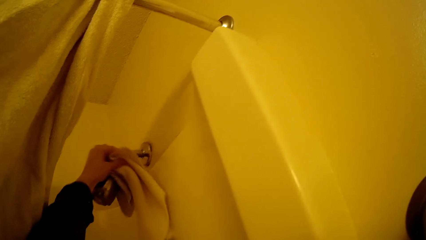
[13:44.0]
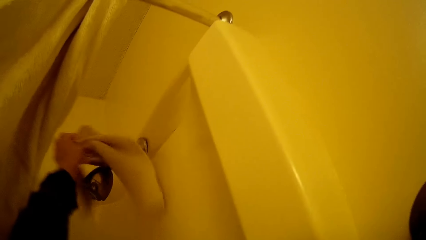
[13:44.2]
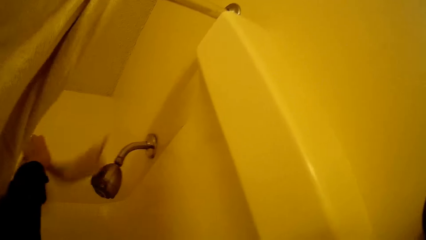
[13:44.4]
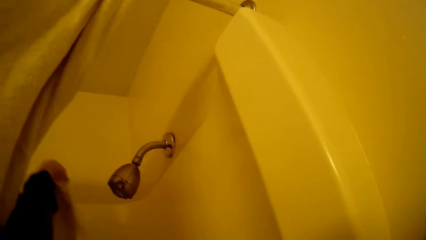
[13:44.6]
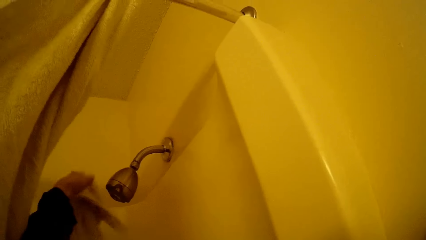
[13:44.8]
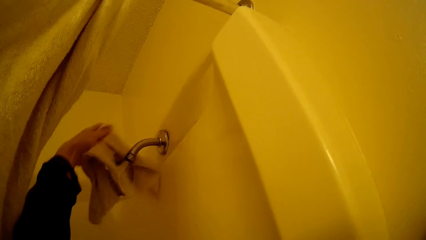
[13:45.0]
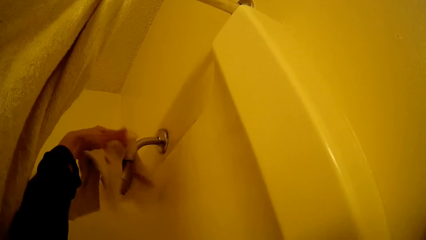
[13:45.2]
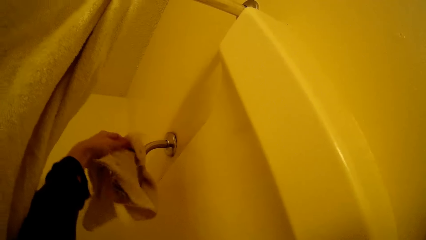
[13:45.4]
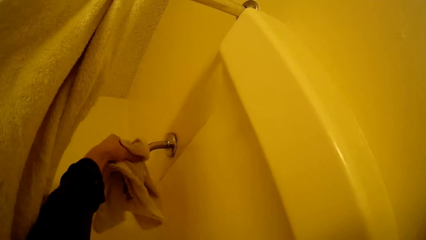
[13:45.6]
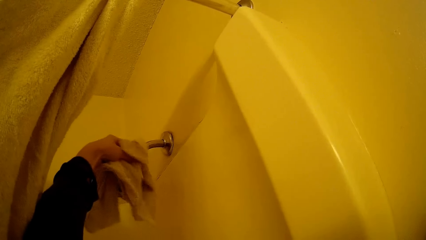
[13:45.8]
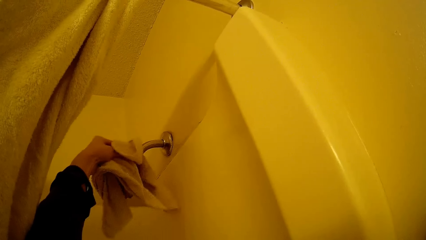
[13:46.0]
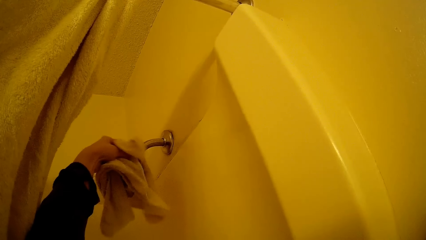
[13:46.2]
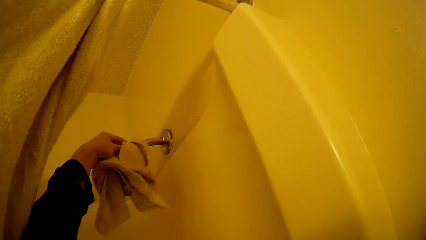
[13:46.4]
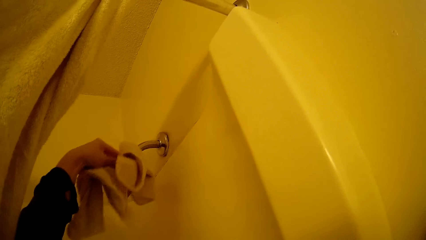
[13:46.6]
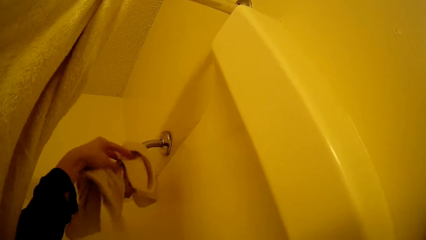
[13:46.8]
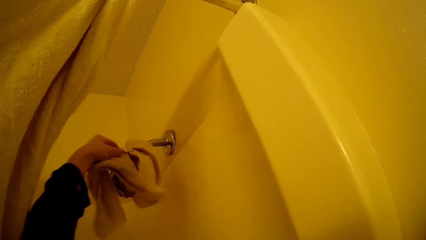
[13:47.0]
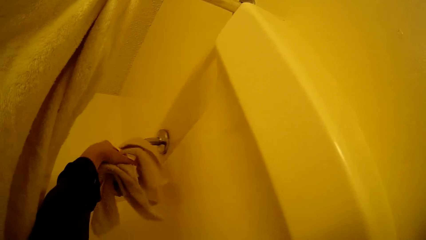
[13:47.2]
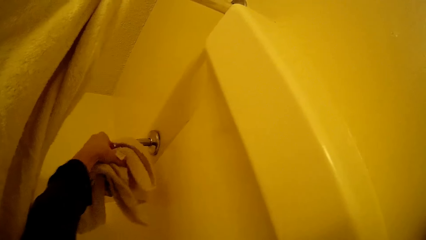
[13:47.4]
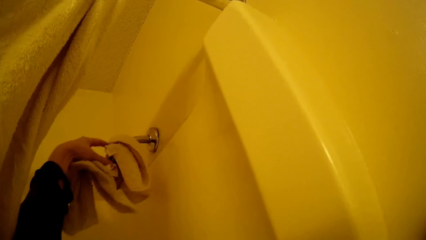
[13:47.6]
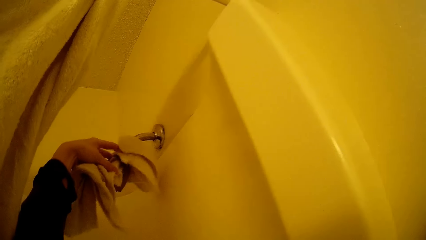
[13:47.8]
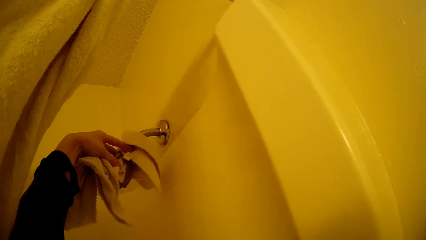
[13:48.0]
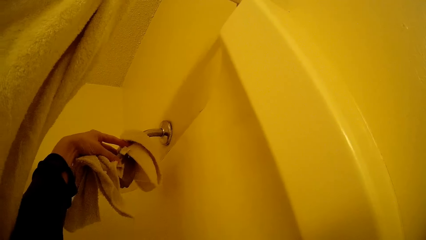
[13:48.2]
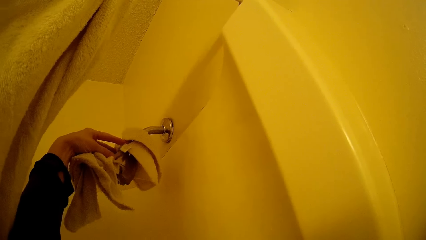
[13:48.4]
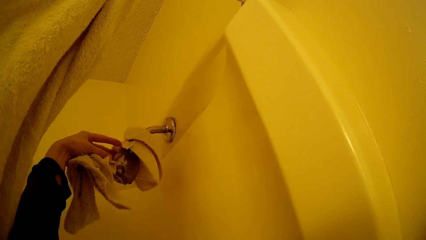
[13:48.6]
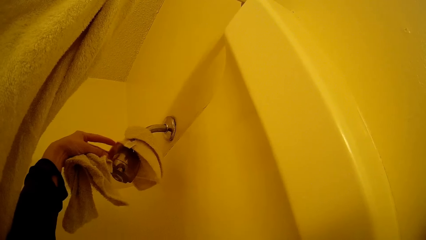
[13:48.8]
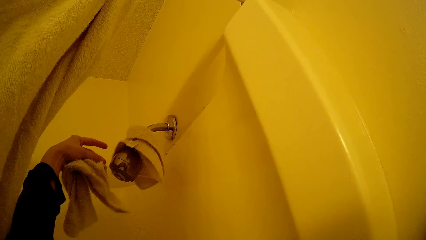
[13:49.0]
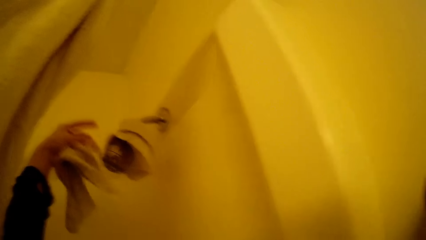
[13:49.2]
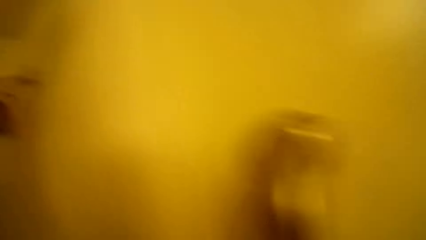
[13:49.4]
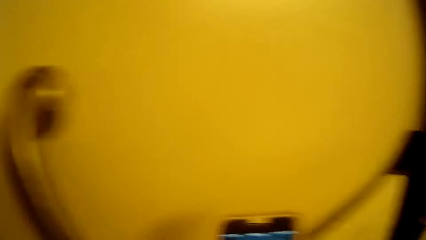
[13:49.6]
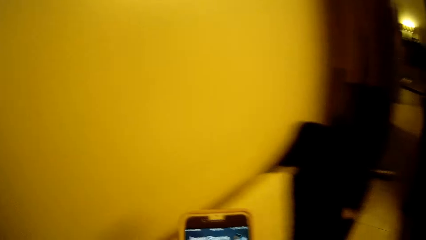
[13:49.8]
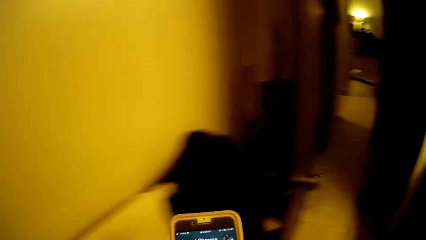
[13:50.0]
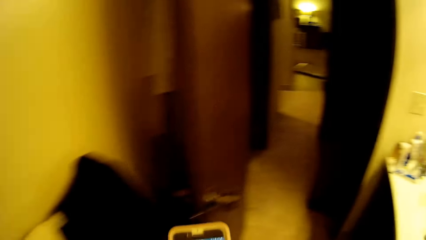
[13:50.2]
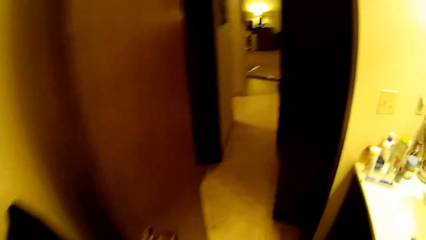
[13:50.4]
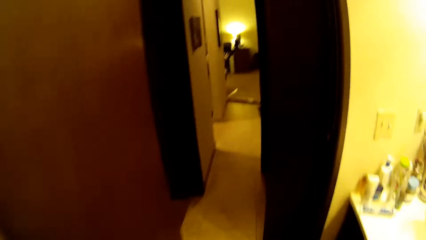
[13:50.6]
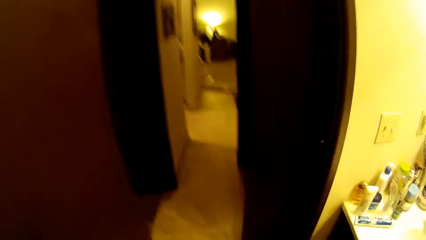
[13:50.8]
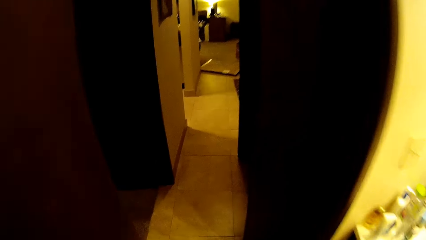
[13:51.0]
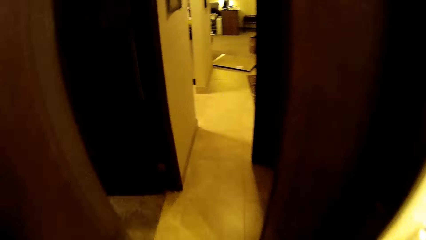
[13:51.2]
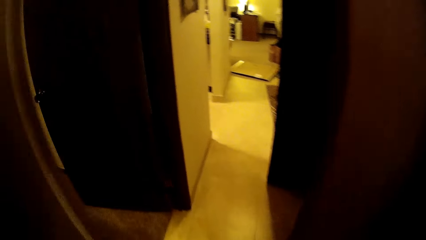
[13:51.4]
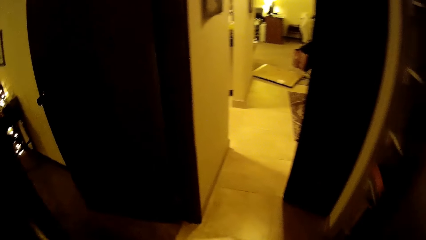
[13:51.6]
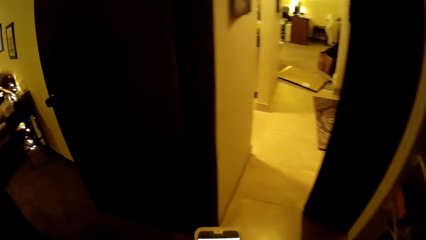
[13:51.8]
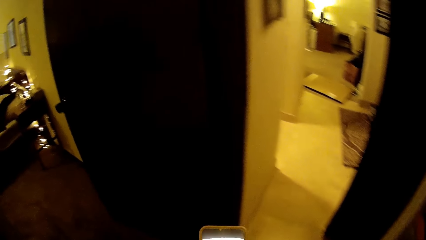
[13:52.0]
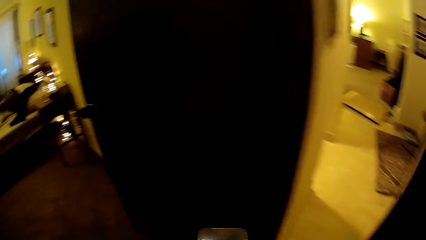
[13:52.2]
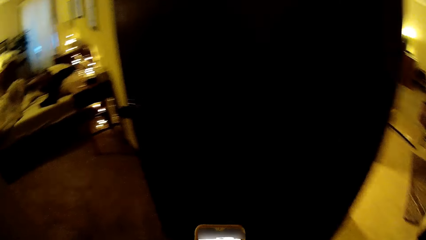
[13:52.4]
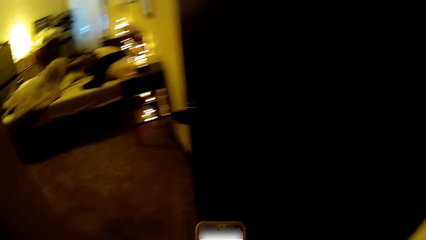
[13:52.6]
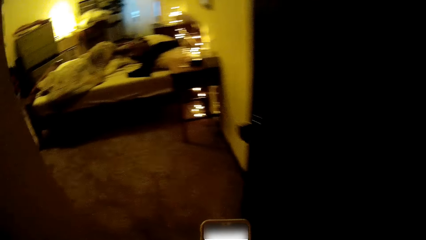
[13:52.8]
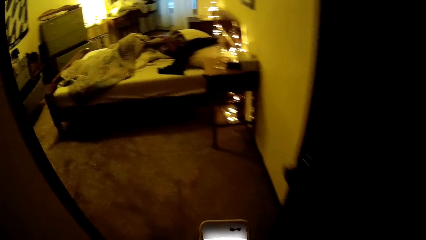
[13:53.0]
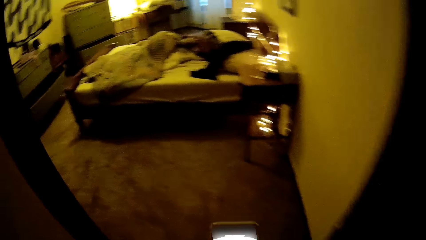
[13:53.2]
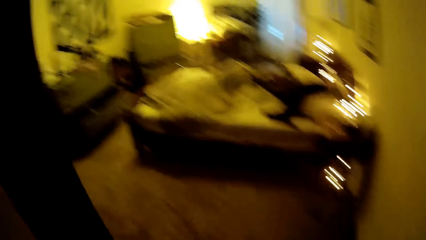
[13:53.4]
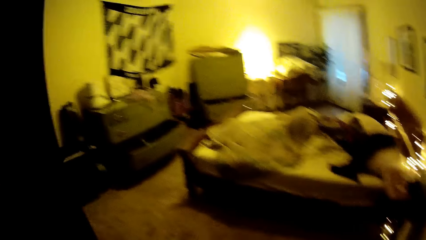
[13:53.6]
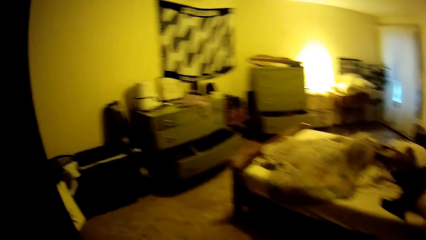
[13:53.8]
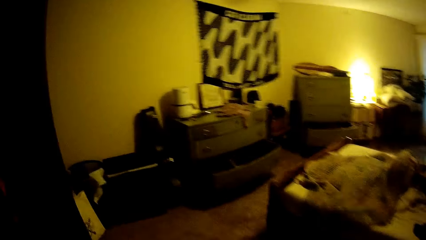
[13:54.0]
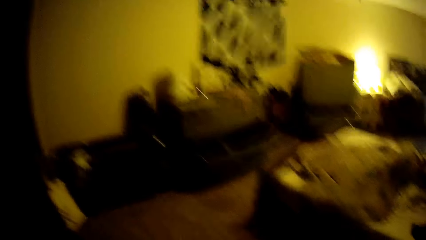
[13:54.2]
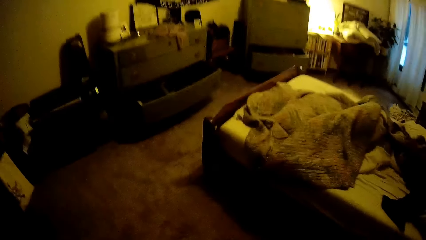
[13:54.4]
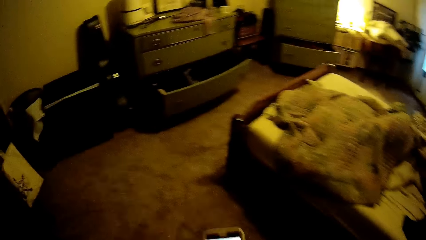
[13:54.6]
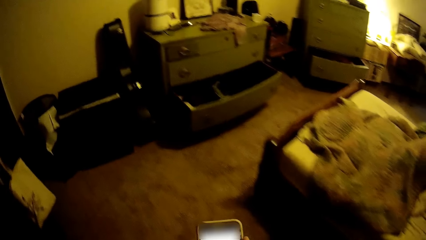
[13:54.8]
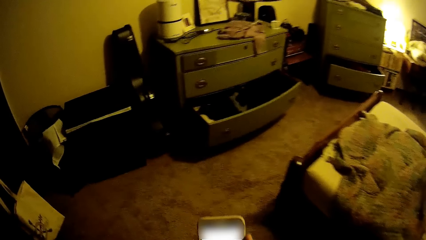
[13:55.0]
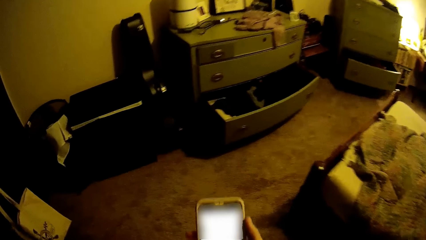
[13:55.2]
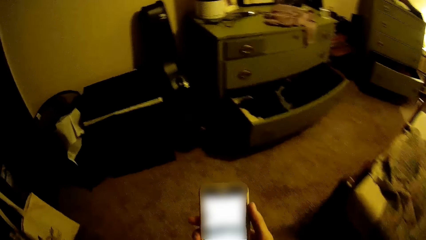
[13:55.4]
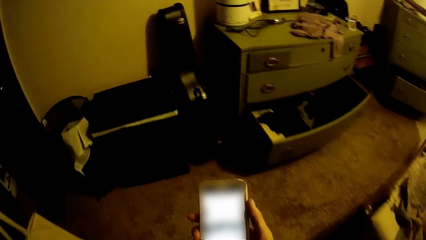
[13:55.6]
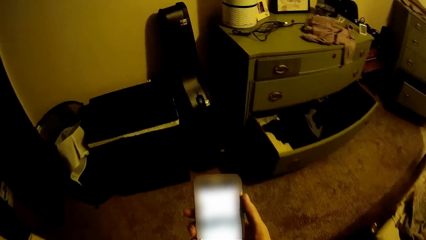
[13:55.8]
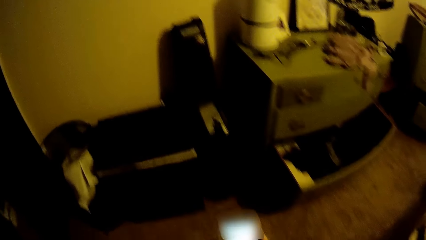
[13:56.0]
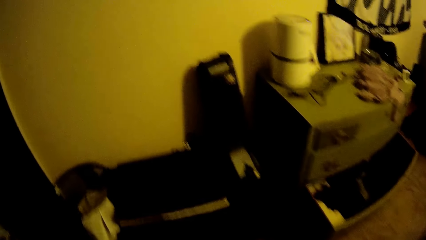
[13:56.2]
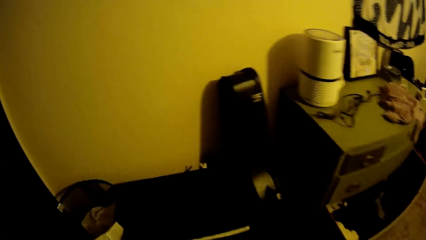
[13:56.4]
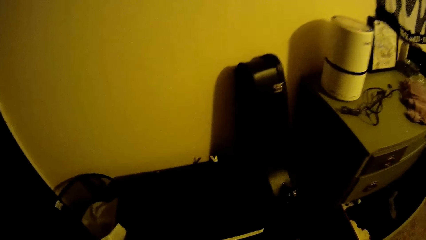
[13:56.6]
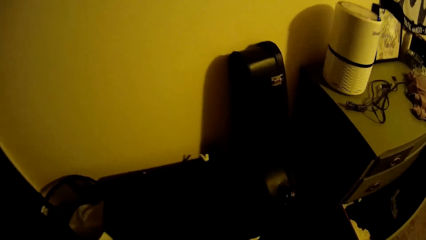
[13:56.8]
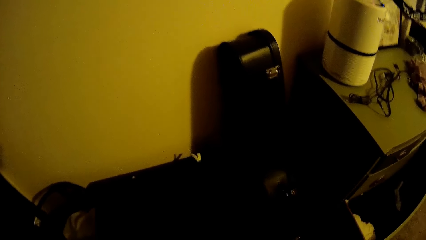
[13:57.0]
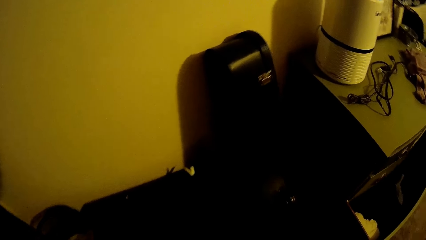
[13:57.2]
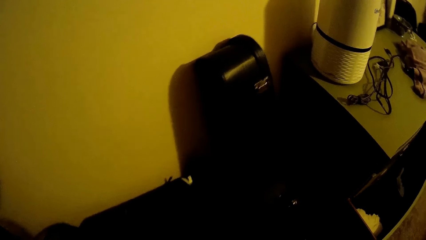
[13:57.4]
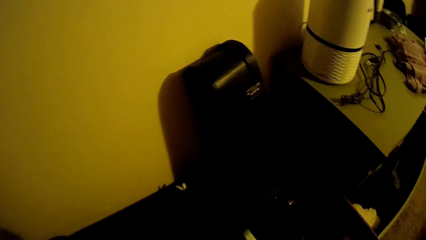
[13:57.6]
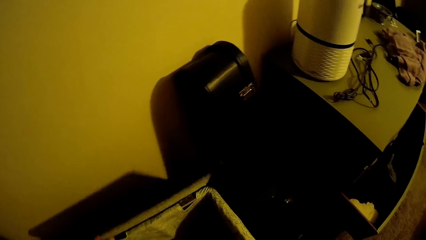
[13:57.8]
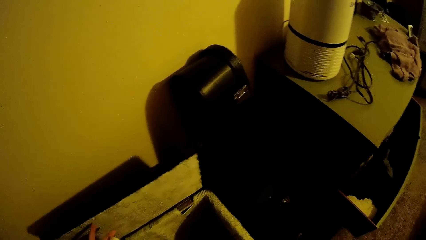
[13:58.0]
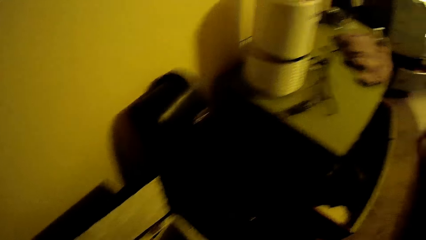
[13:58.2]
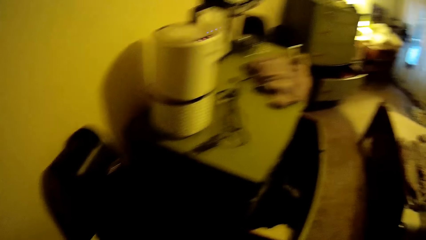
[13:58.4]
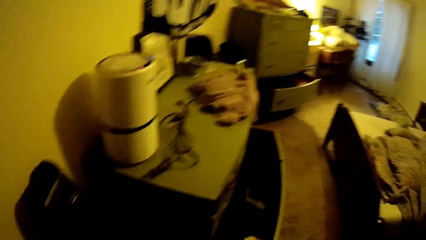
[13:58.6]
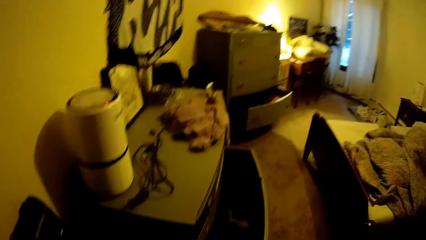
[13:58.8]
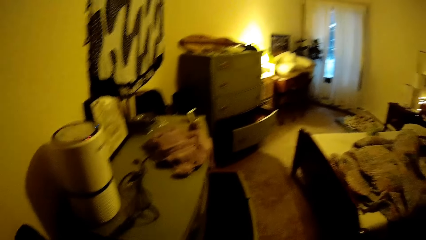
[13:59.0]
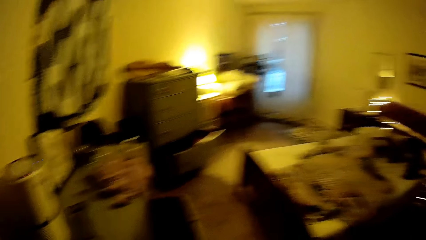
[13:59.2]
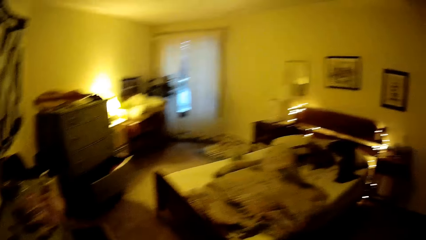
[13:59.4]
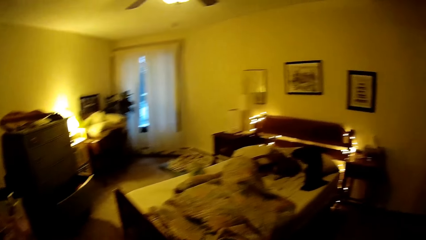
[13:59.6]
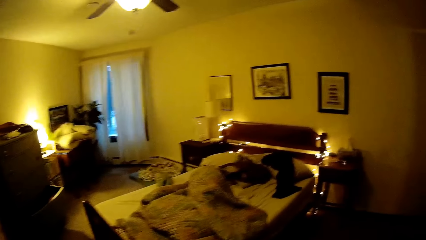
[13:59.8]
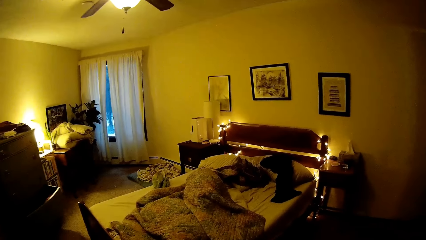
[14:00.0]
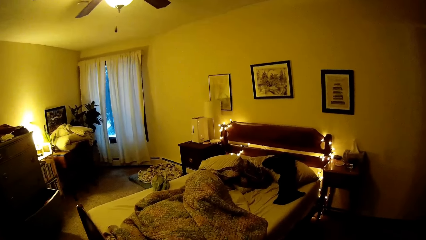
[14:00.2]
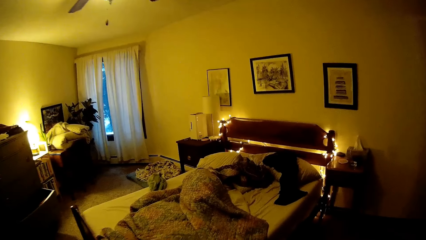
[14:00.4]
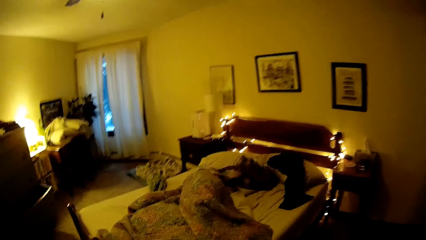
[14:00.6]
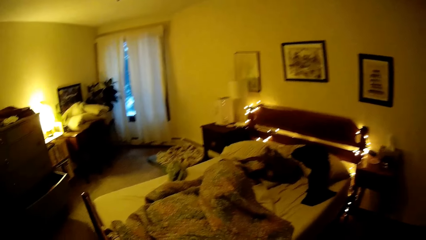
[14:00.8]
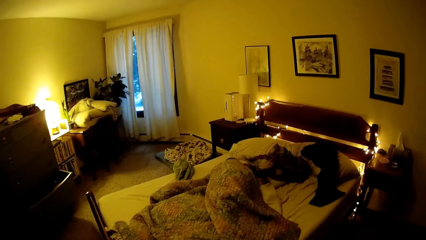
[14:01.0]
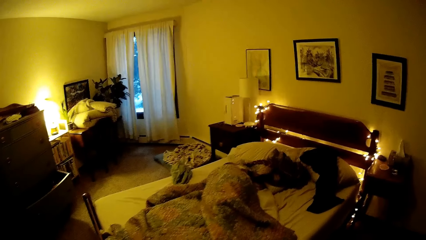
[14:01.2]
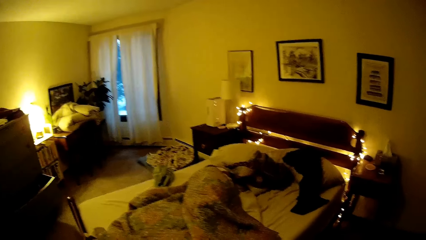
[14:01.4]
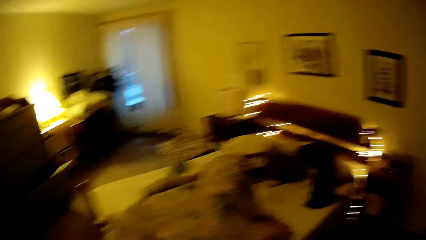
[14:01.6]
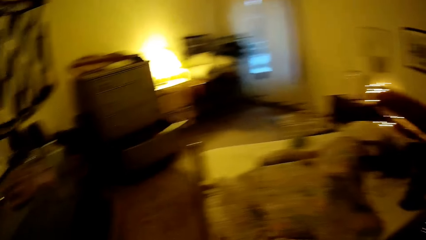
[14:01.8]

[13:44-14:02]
The camera wearer picks a towel from the shower arm. She puts the hand towel on the shower with her left hand. She looks at the phone. She presses the phone with her right hand. She walks out of the restroom to the bedroom. She walks into the room. She opens the box with her left hand.
